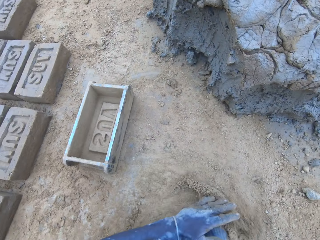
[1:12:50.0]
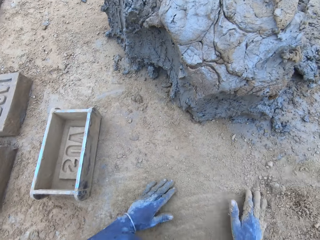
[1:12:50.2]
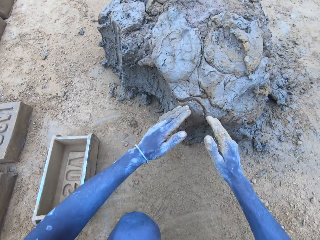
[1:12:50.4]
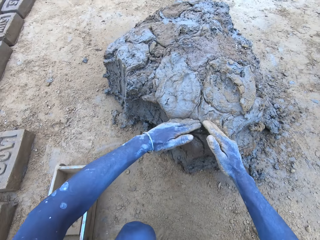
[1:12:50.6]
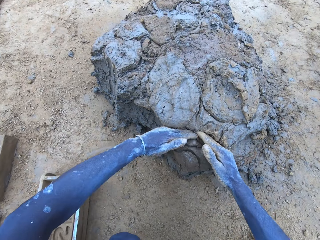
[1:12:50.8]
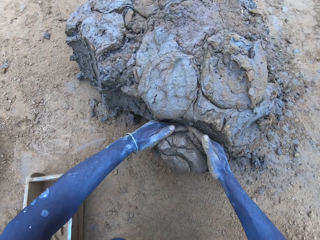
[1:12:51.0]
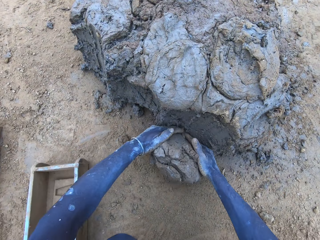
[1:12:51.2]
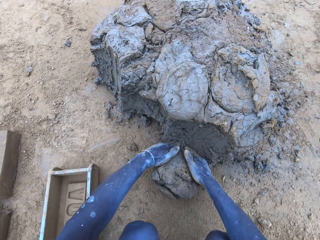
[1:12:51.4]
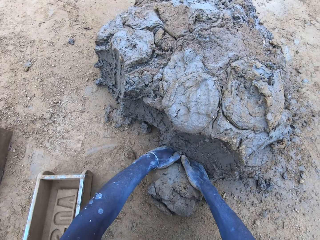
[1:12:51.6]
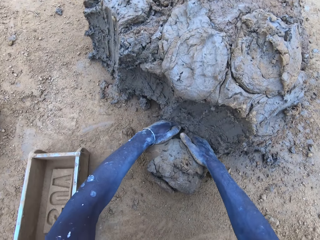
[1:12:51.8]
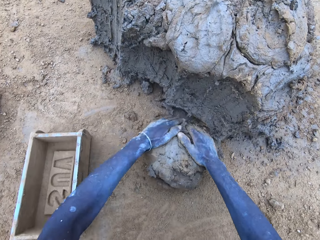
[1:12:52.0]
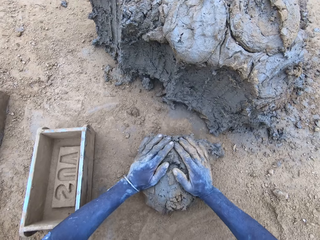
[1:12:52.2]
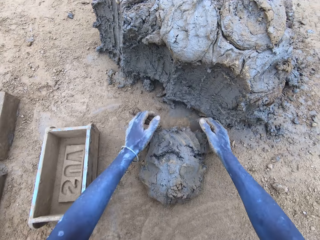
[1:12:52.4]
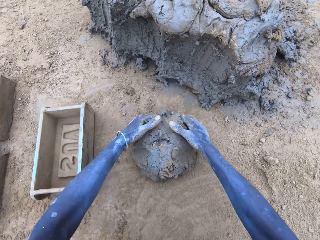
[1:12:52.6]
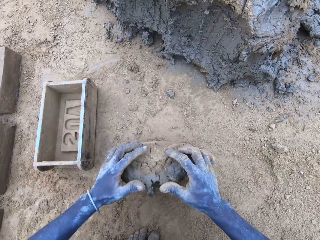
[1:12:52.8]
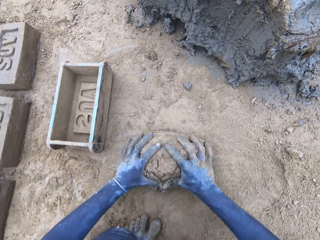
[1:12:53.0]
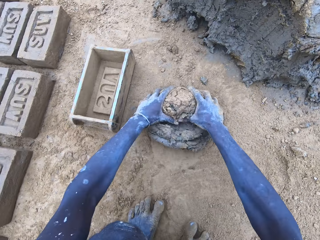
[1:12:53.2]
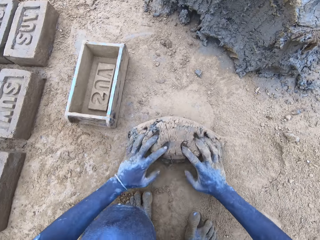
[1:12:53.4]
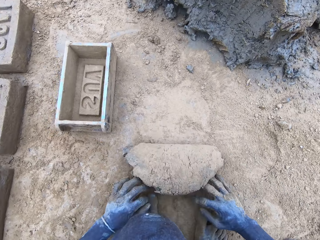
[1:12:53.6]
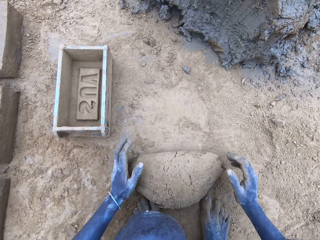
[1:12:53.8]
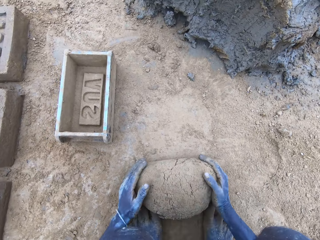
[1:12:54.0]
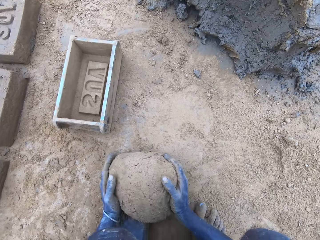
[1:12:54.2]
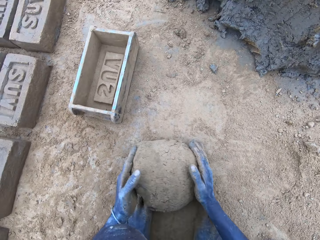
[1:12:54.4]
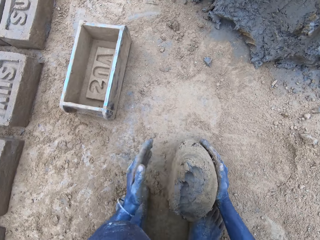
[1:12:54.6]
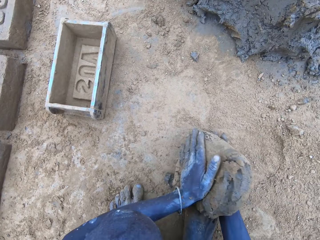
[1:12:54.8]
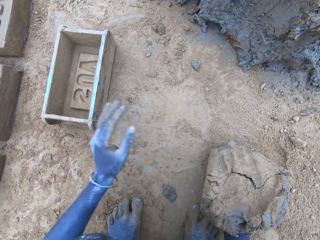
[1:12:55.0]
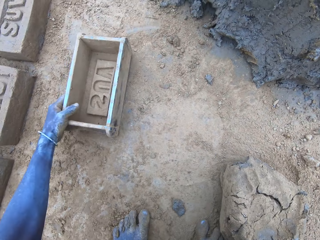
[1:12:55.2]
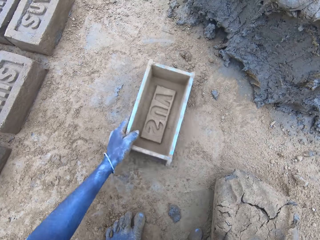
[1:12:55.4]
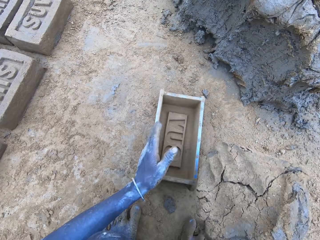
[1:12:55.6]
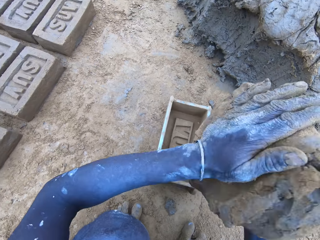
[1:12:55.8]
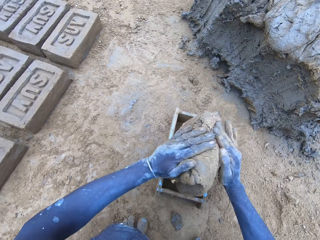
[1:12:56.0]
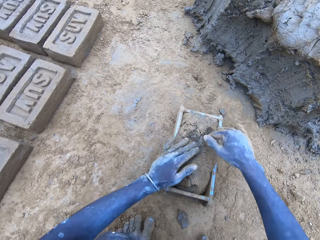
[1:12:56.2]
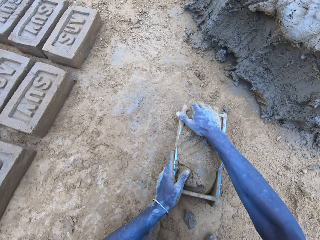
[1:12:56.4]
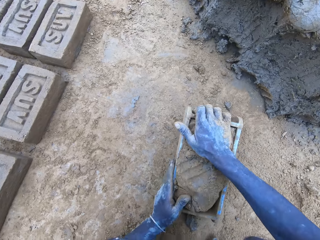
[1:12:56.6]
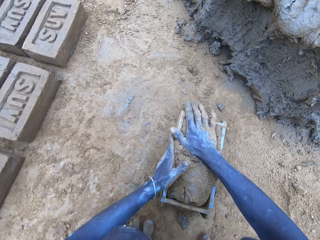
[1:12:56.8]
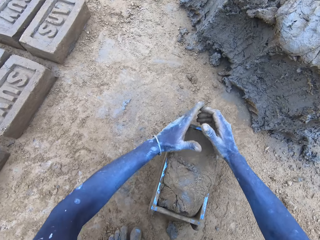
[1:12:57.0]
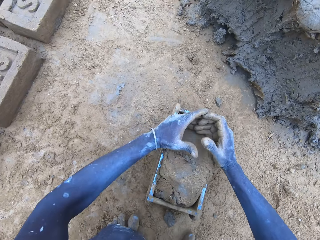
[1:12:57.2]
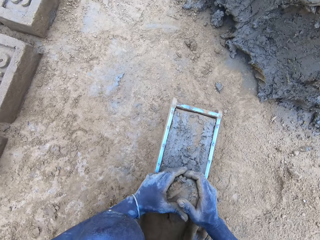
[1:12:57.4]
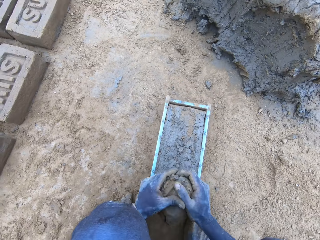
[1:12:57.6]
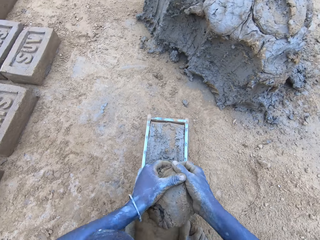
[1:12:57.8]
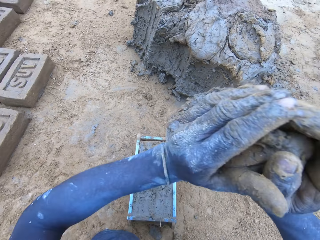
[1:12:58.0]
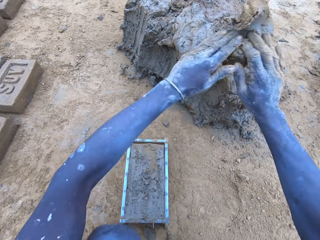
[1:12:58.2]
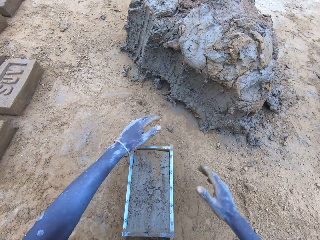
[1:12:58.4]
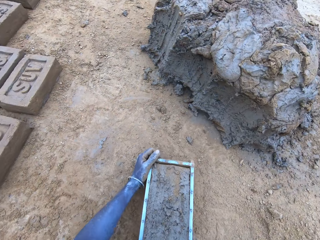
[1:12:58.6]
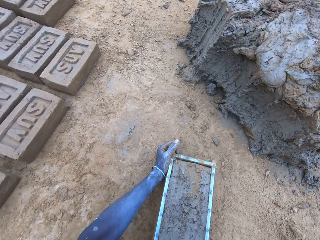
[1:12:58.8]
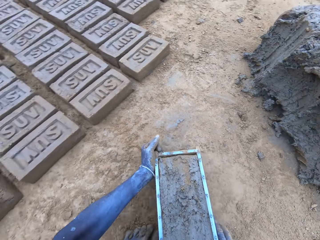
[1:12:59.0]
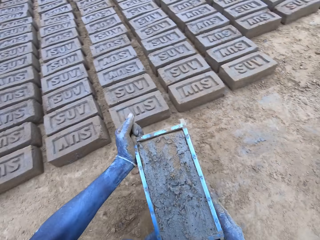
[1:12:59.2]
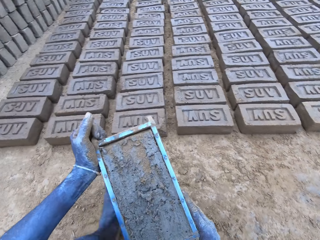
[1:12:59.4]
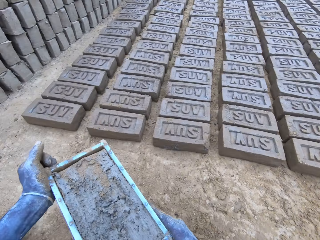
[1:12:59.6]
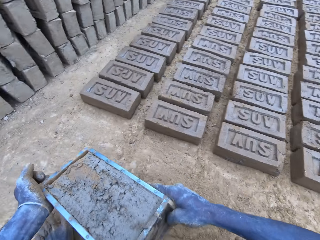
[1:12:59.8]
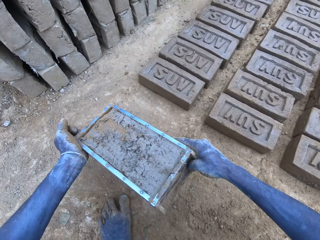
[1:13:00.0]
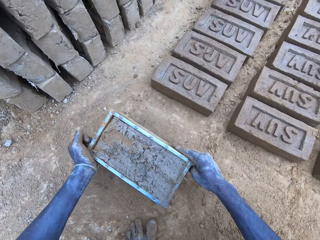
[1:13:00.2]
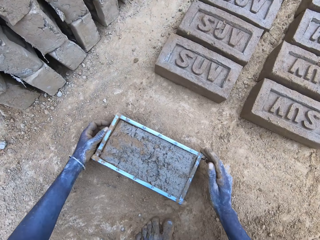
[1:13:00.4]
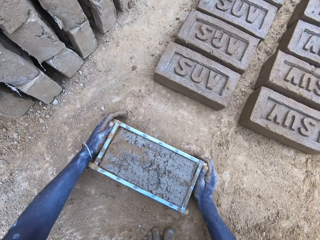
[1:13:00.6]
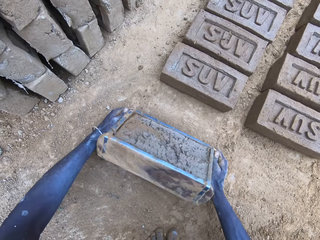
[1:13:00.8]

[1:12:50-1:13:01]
The camera wearer spreads the sand with the hands. They cut the mud, scrape the mud, mold the mud, and roll the mud on the sand. They pull the mold box or brick mold and put the mud in the mold box. They press the mud in the mold box. They reduce the mud and drop it. They scrape the surplus mud from the mold box and stick the mud to the mud. They hold the brick mold. They lift up the mold box and hit the mold box on the ground.

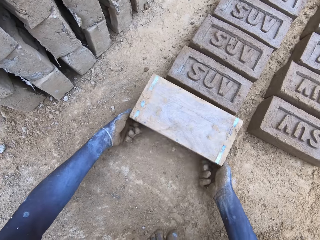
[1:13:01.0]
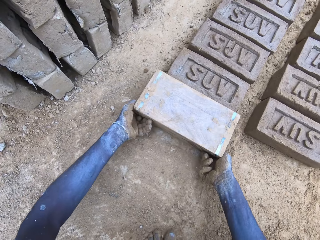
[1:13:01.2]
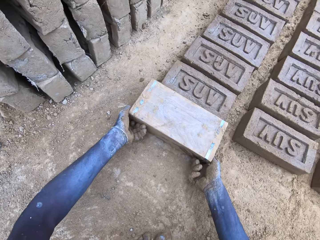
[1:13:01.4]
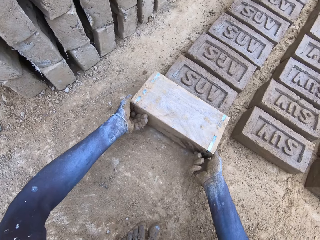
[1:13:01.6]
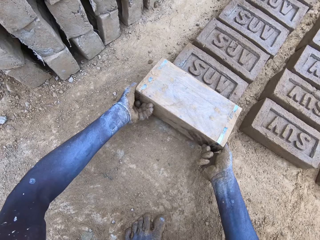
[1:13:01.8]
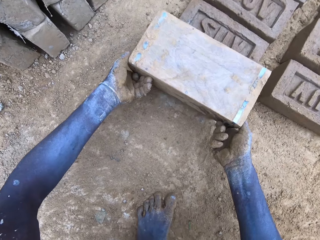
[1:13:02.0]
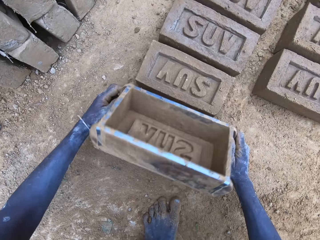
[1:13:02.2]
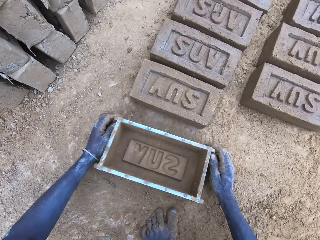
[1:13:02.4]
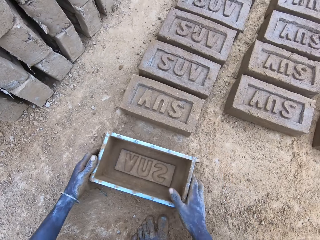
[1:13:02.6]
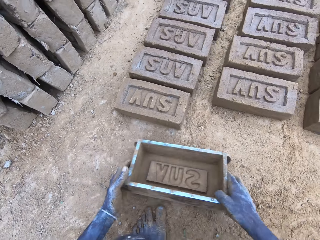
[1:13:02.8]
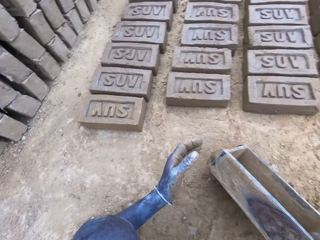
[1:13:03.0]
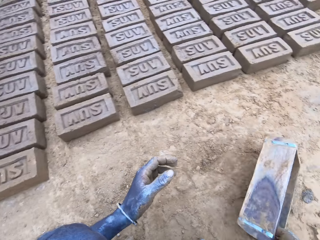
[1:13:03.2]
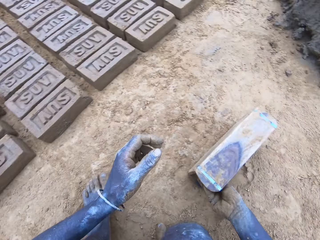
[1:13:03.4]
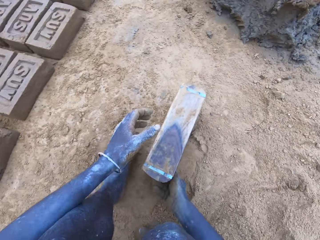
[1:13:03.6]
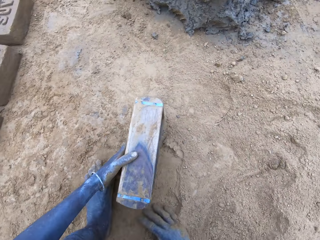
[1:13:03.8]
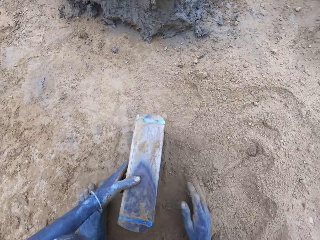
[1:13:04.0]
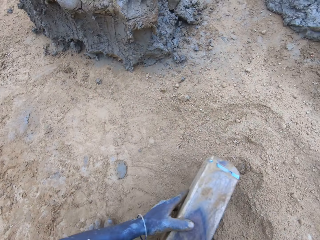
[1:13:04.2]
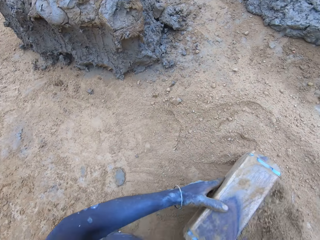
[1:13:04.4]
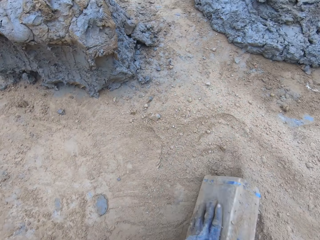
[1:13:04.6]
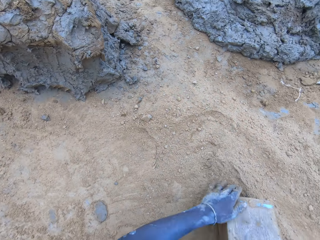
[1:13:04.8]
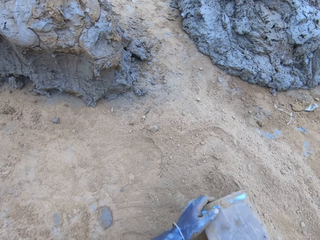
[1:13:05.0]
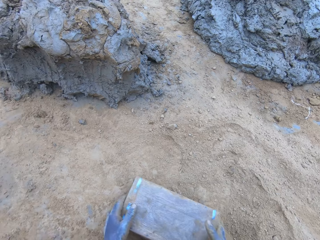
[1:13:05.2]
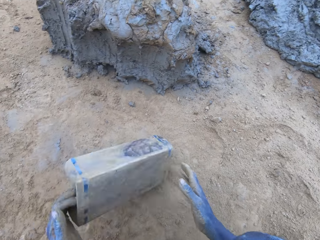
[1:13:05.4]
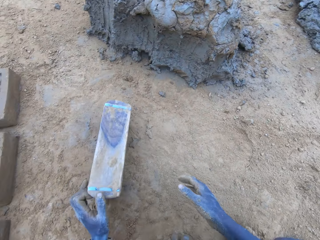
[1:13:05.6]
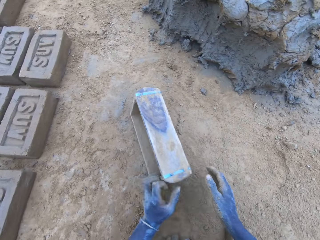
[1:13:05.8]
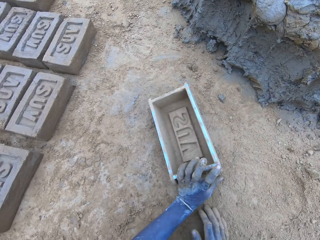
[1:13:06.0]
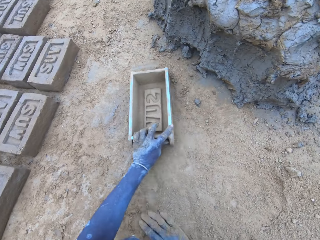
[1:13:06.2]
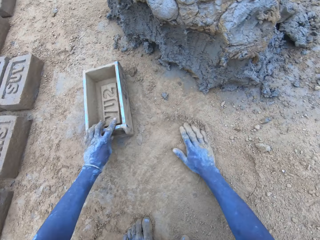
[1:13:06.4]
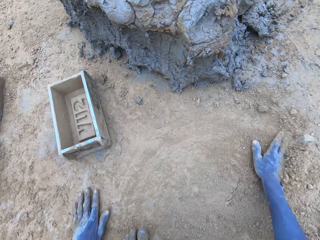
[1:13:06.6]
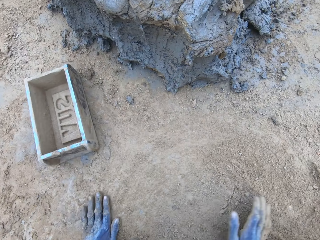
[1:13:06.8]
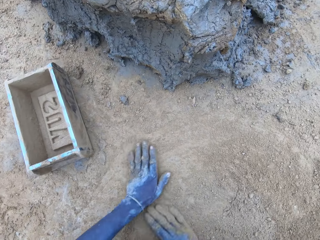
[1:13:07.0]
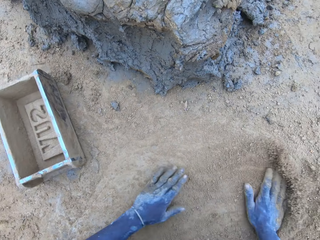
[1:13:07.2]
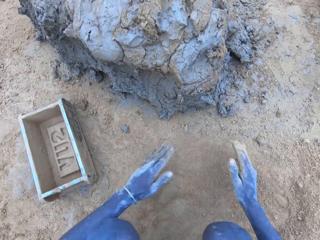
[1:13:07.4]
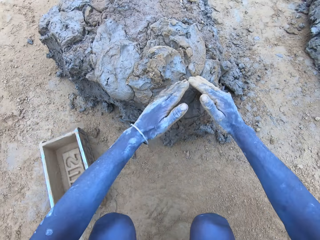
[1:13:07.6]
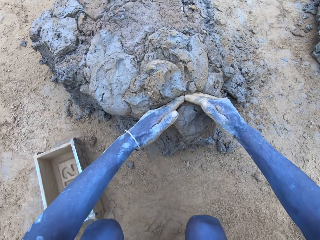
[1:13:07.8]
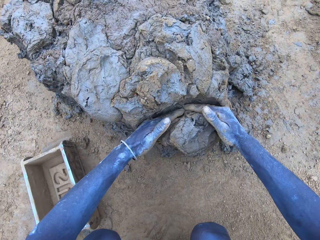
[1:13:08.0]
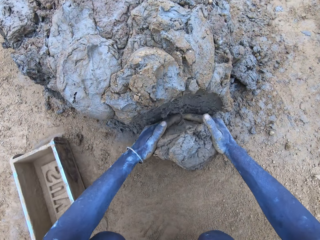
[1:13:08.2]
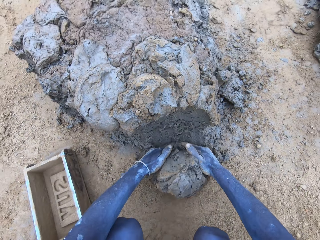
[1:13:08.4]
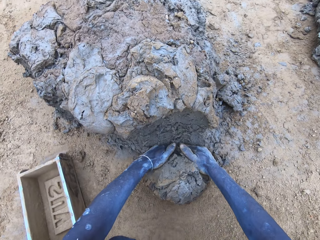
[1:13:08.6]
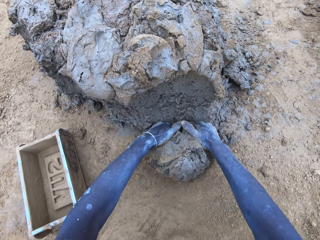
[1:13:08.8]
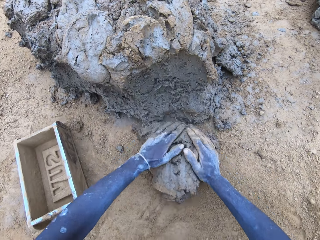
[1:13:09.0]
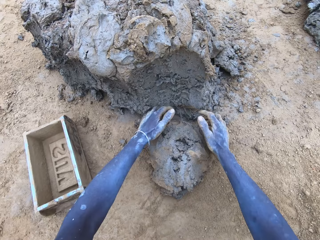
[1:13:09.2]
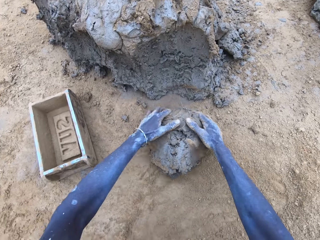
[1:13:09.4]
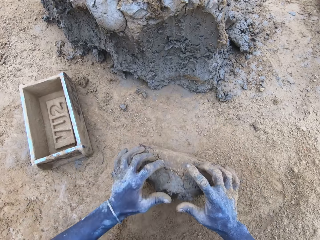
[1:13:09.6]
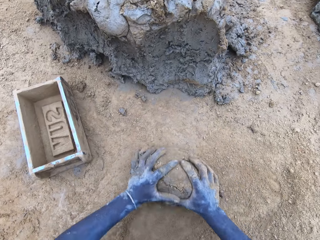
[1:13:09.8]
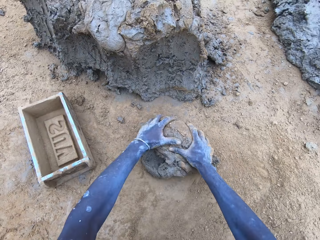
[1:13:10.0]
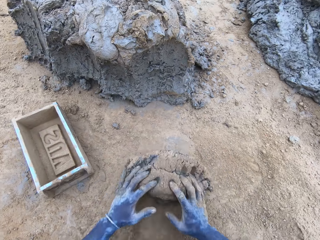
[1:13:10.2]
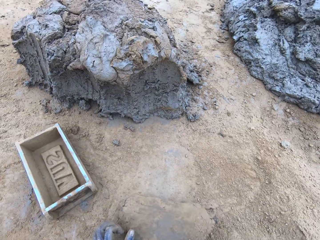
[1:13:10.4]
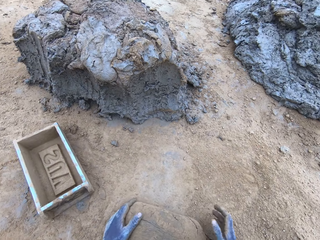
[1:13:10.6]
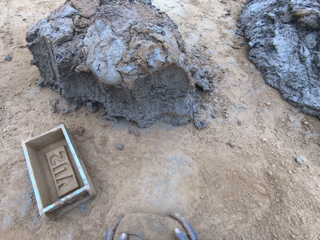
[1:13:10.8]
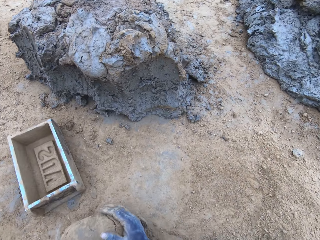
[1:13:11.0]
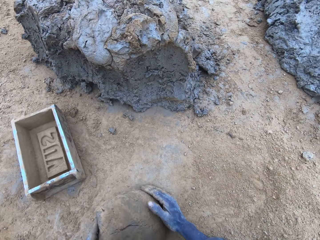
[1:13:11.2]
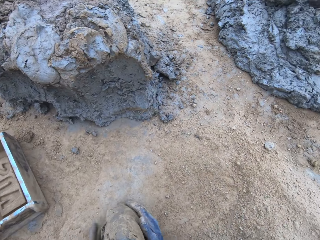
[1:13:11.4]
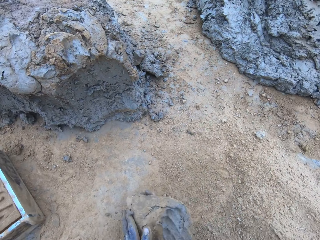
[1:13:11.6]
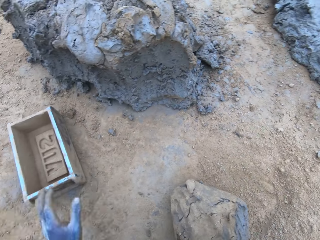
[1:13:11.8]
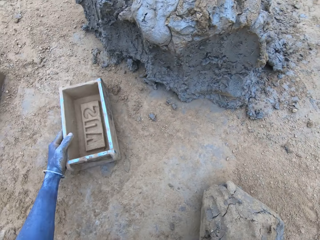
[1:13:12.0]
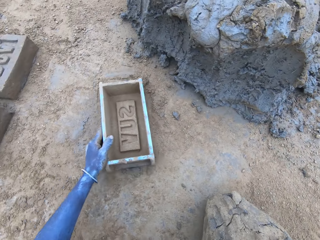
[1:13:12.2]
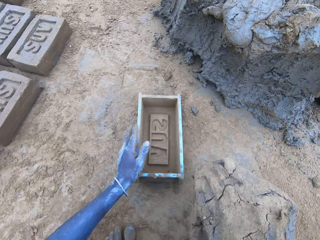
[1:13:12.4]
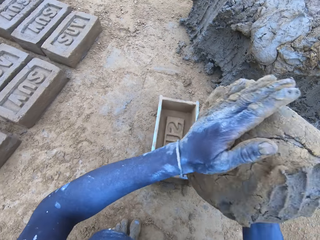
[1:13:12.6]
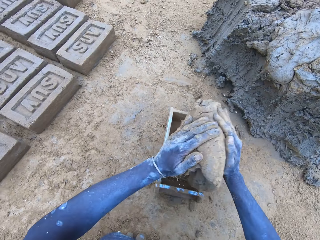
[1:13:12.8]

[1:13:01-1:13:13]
The camera wearer puts the brick on the ground. They turn the mold box or brick mold upside down, remove the mold box from the brick, put the mold box on the ground, and drag the mold box on the ground. They sprinkle sand into the mold box, put the mold box on the ground, and spread the sand with the hands. They cut the mud, scrape the mud, mold the mud, and roll the mud on the sand. They pull the mold box. They drop the mud into the brick mold.
